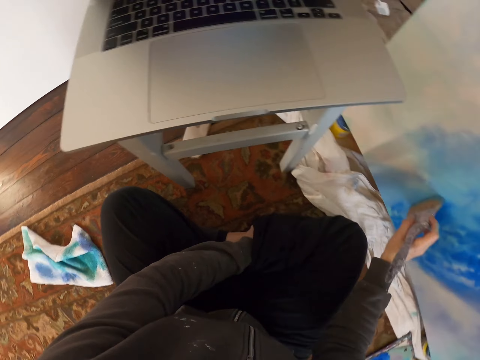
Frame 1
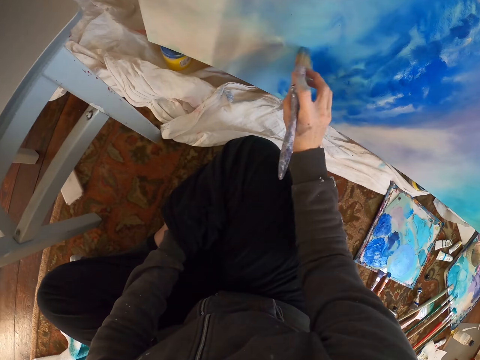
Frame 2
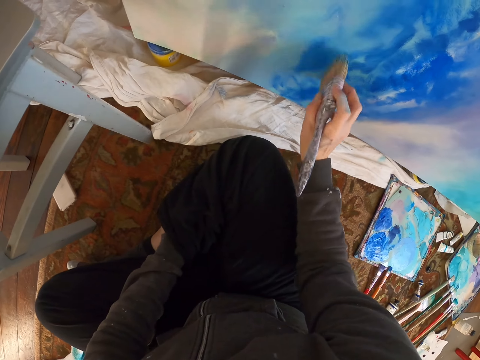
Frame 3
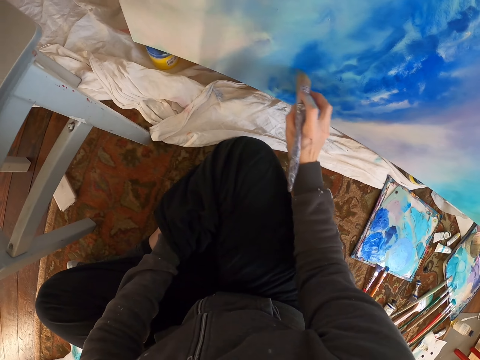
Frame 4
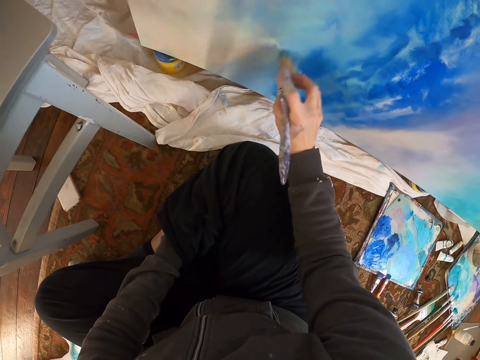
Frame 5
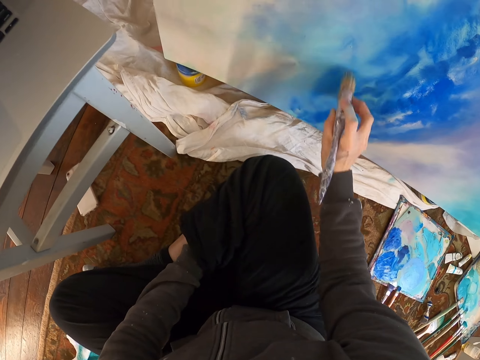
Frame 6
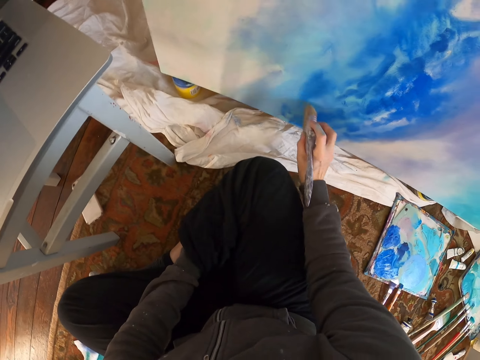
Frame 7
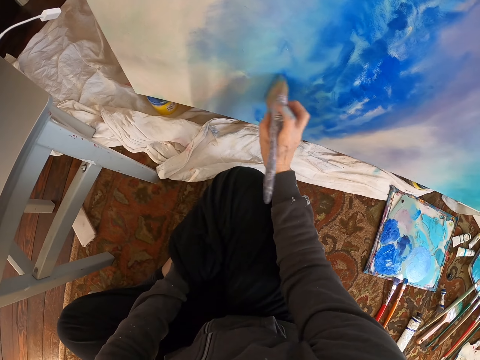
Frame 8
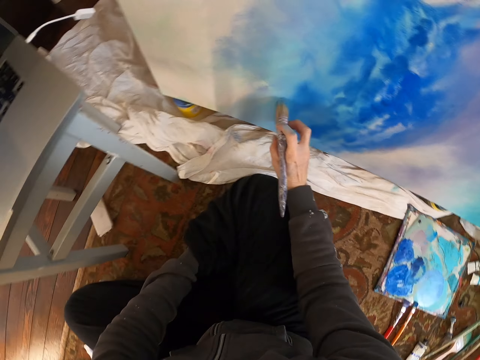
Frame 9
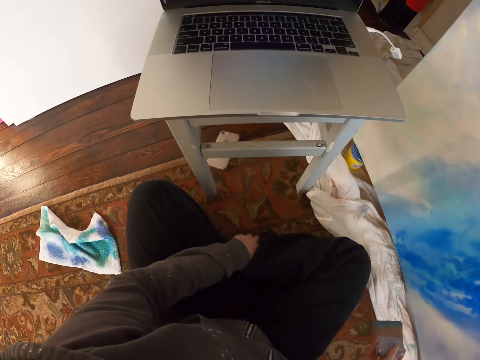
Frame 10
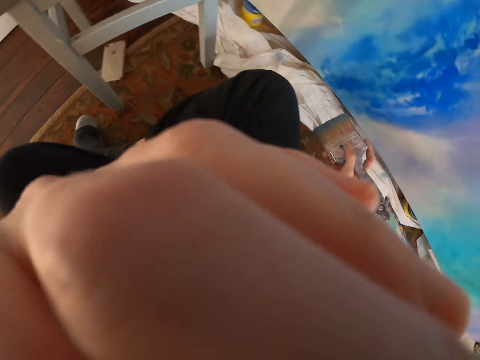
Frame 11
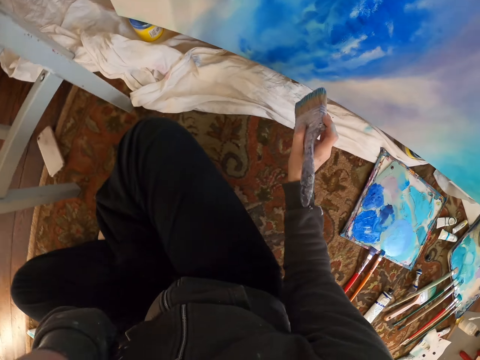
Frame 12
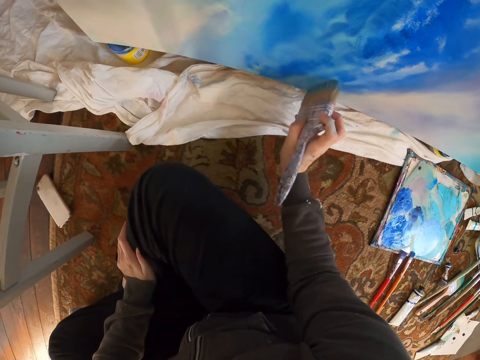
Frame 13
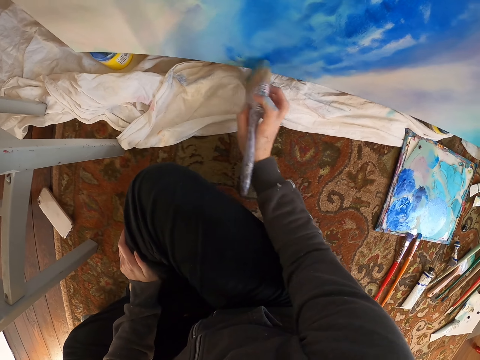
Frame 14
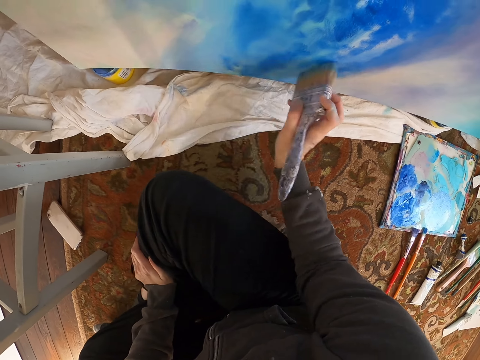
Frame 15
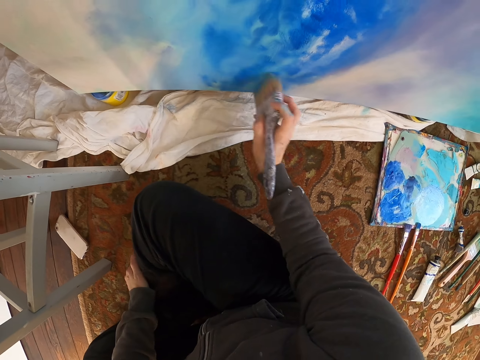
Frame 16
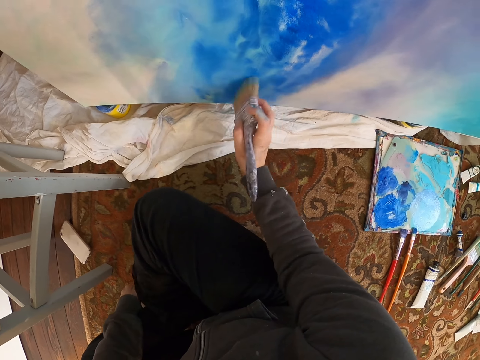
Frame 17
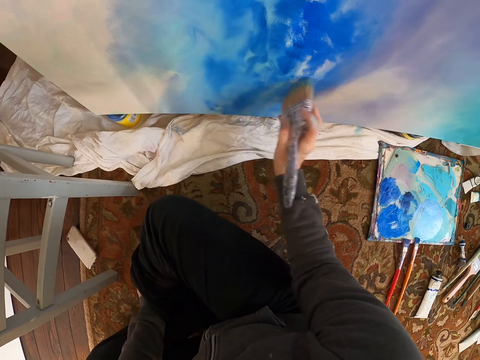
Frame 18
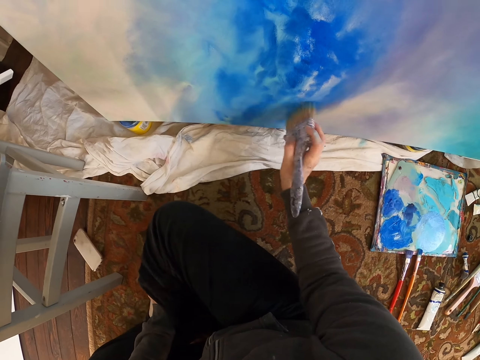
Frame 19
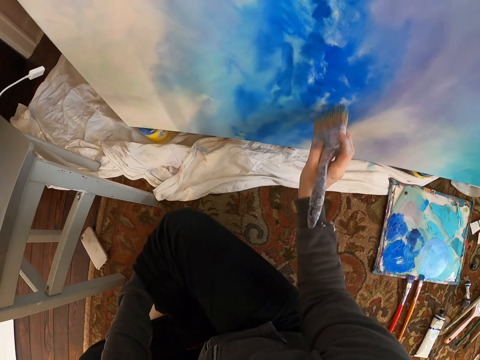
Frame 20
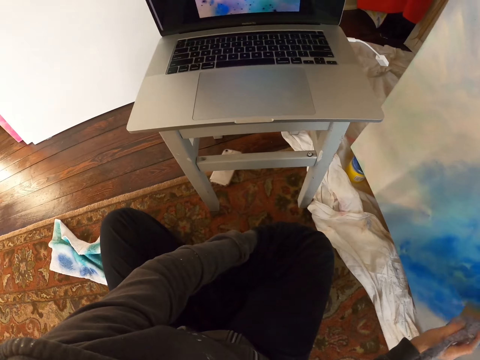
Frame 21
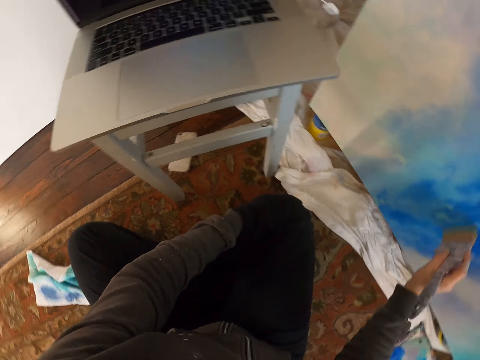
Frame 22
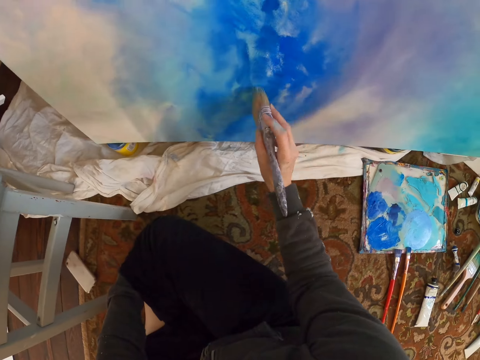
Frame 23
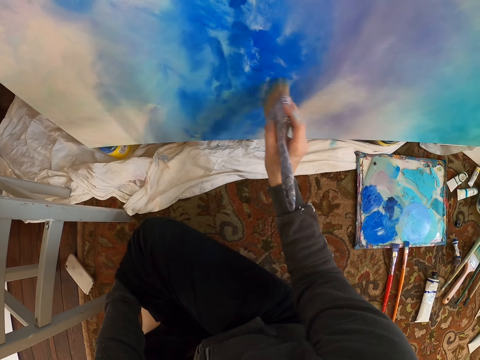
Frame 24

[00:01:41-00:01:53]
The camera wearer wipes the face. They paint the painting with the paint brush.

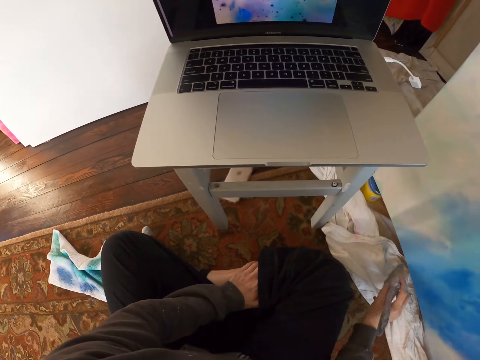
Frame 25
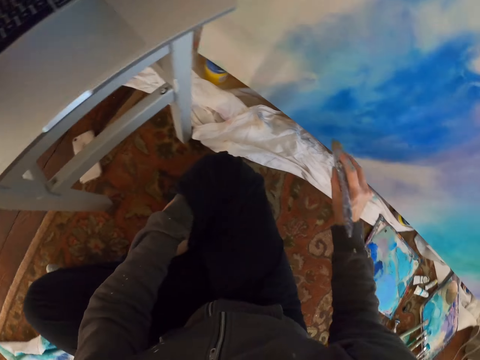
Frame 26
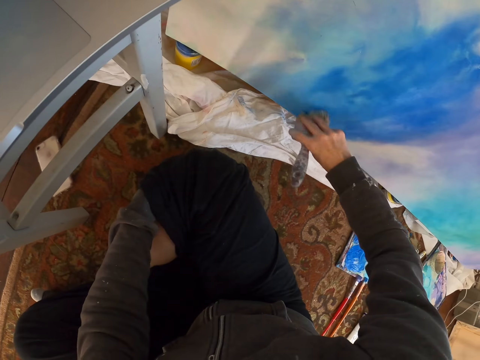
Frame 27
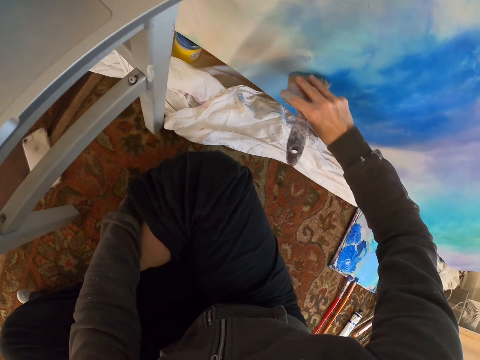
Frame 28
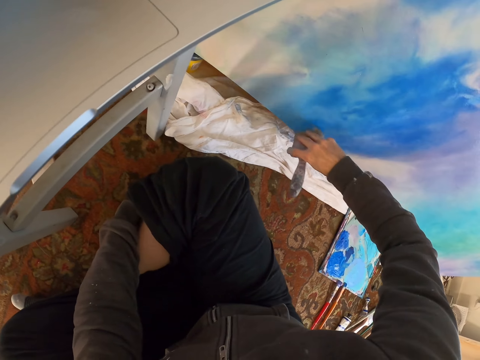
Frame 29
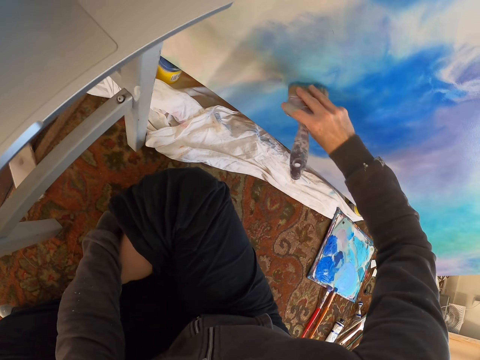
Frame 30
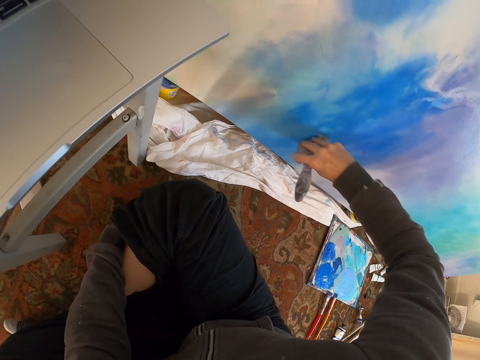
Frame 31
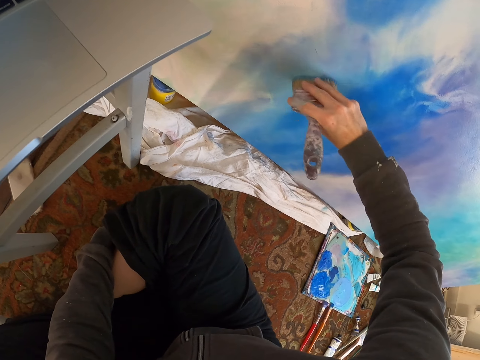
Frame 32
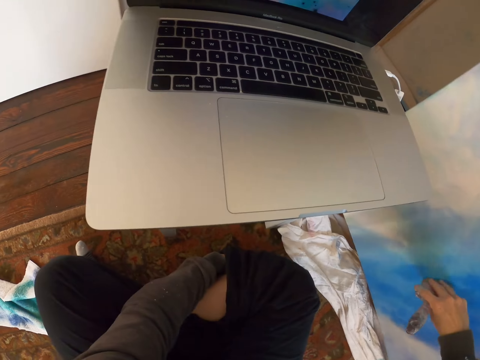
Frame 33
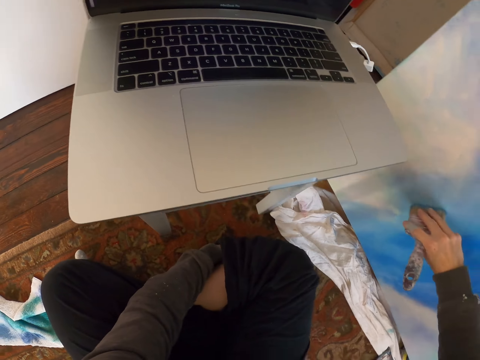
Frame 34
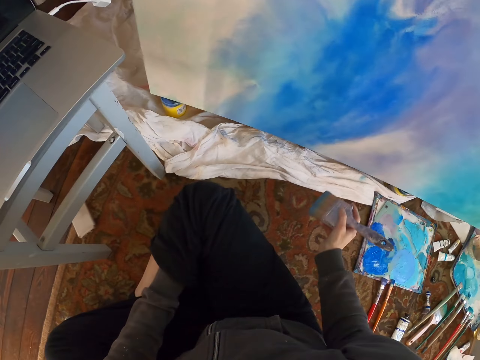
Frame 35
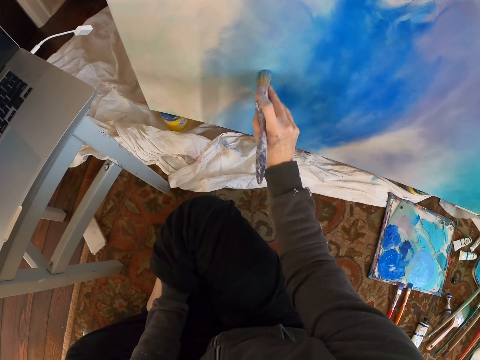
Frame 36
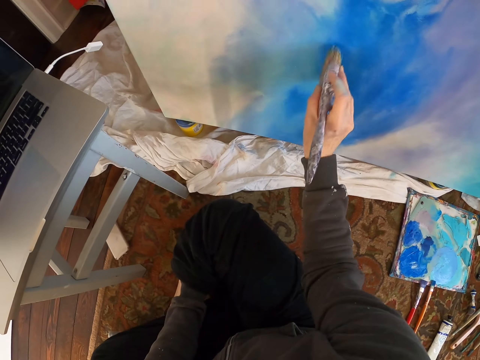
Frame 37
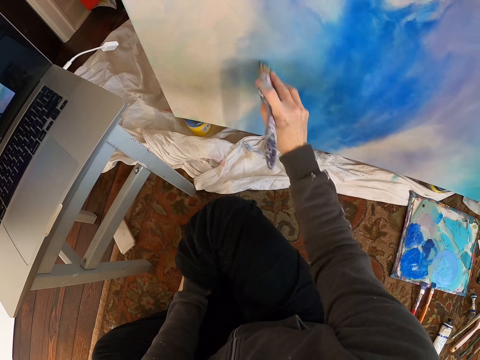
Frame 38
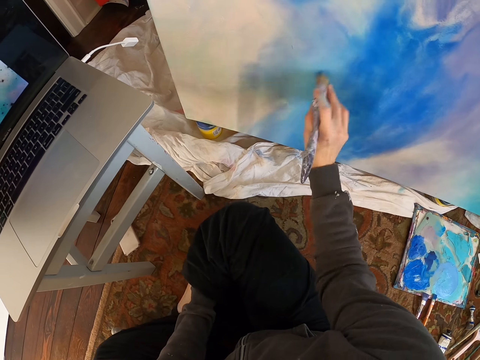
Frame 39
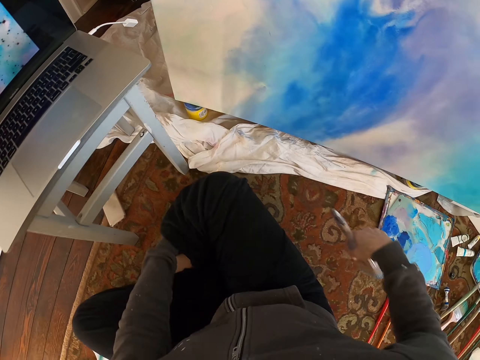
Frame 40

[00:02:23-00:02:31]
The camera wearer scrubs the leg. They paint the painting with the paint brush.

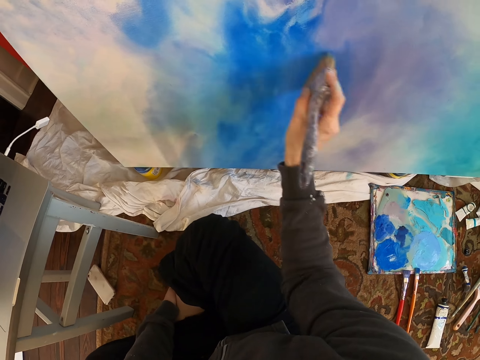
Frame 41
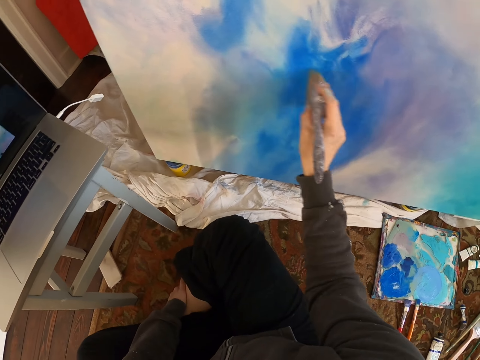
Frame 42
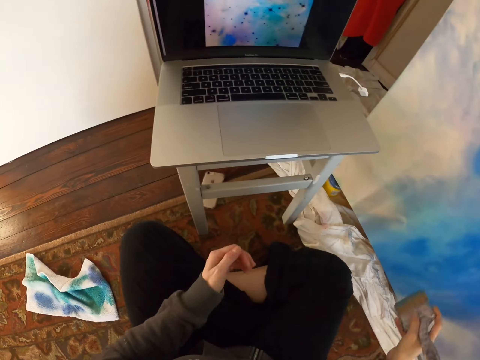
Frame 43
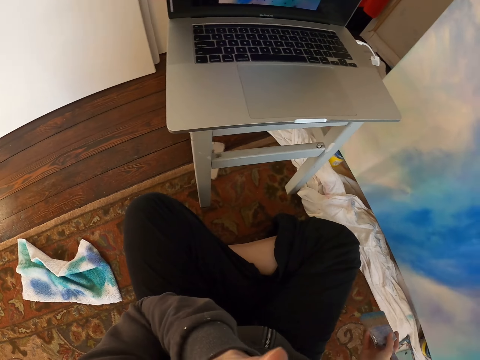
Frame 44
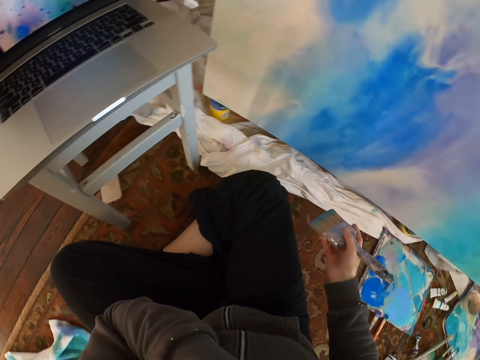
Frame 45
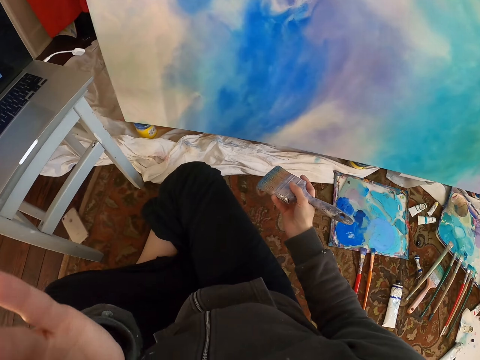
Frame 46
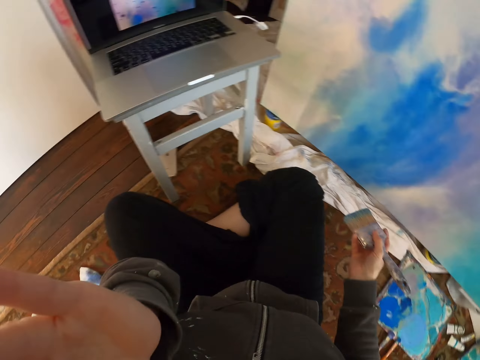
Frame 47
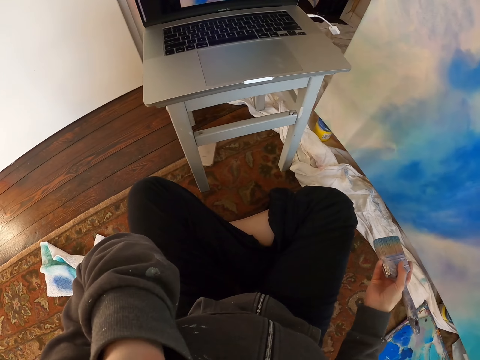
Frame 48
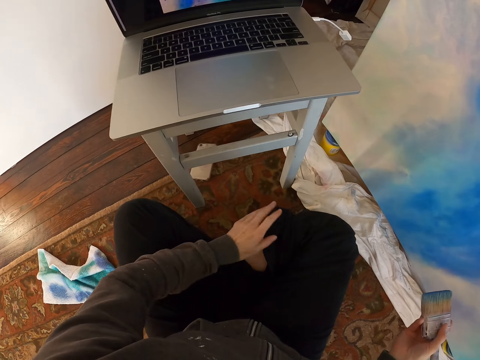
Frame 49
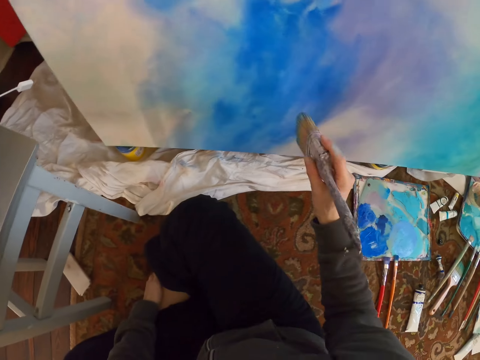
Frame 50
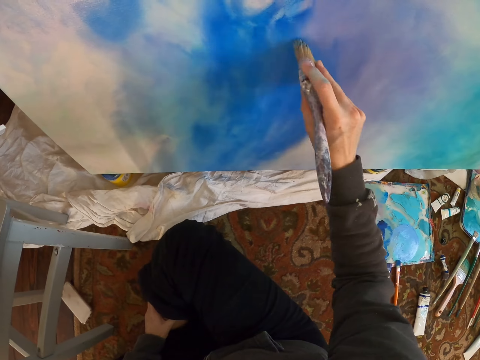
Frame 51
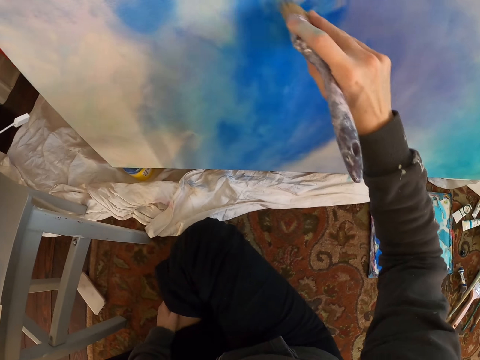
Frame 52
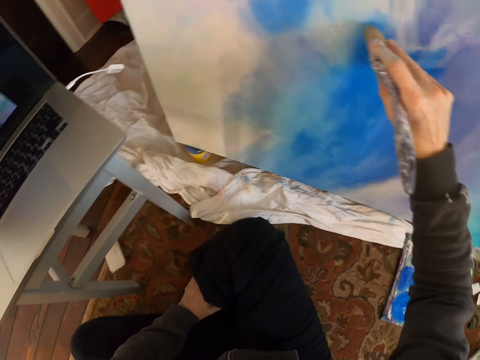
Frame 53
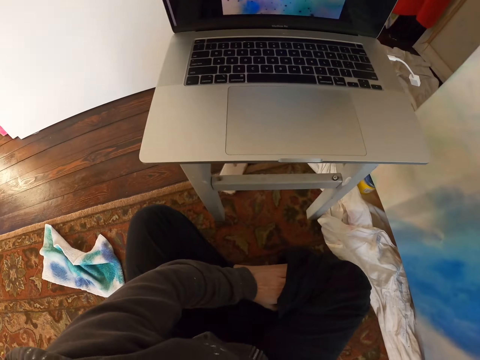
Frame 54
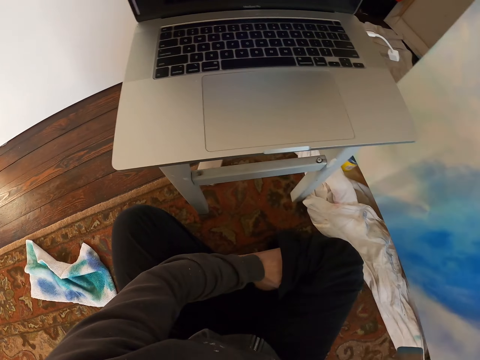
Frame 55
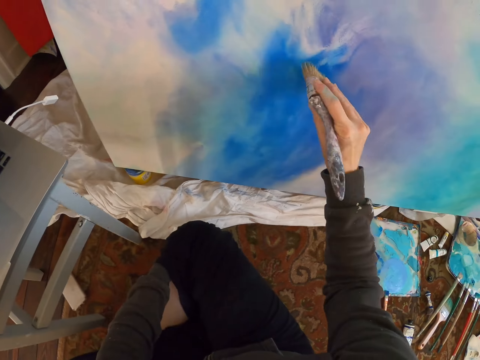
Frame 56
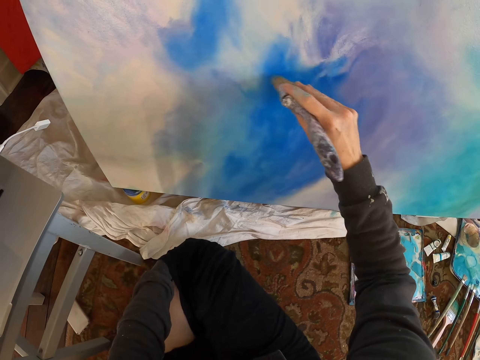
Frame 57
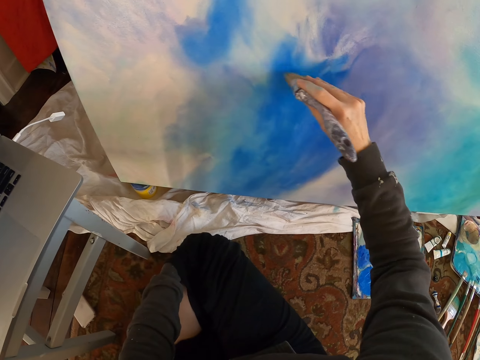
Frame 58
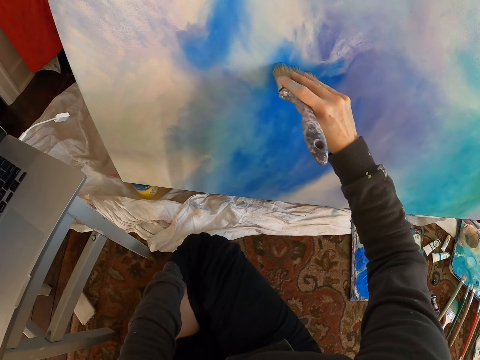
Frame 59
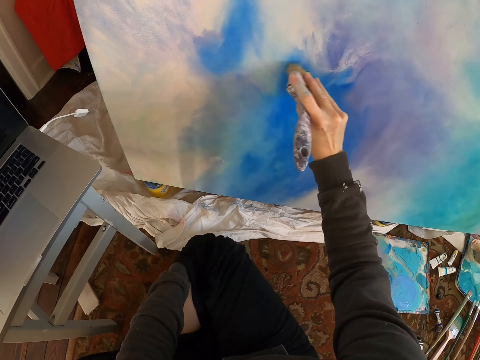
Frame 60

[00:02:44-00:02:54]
The camera wearer wipes the face. They paint the painting with the paint brush.
